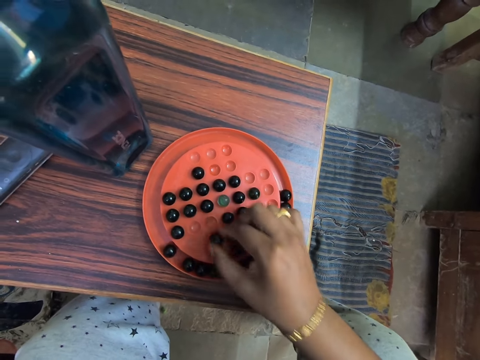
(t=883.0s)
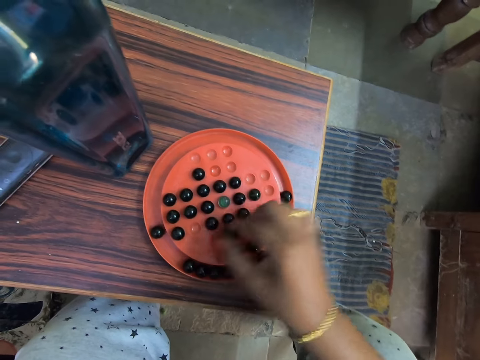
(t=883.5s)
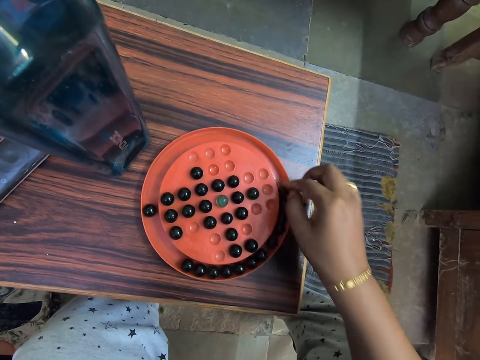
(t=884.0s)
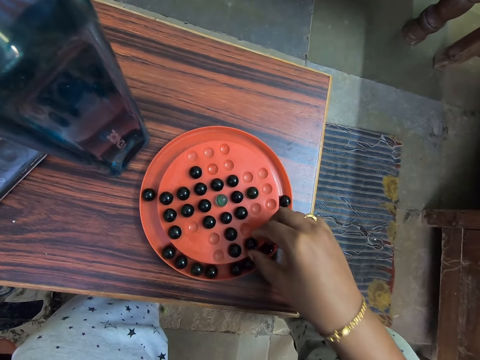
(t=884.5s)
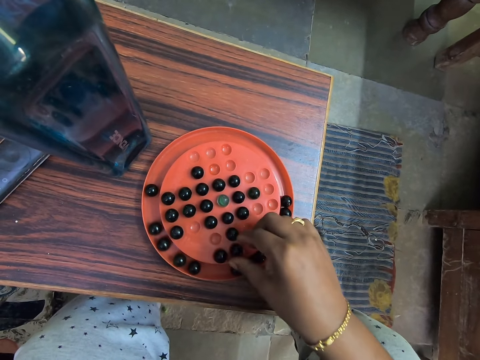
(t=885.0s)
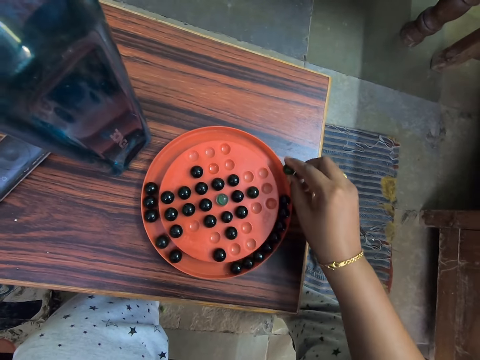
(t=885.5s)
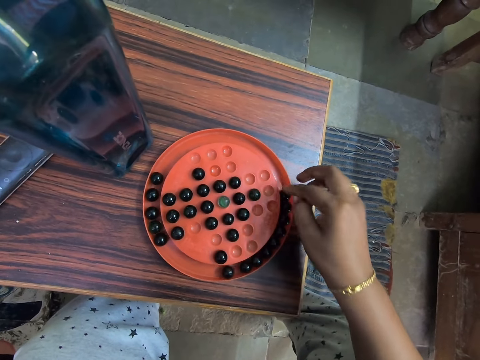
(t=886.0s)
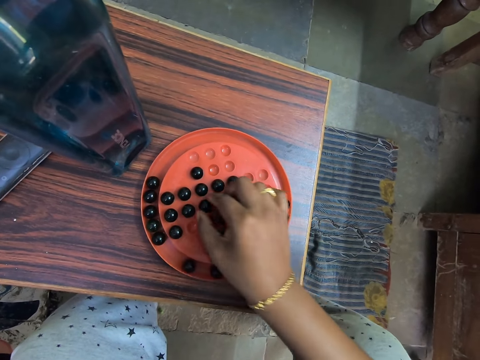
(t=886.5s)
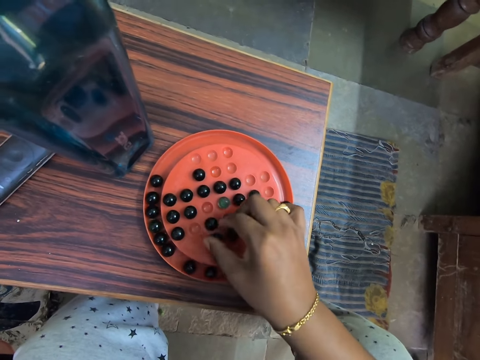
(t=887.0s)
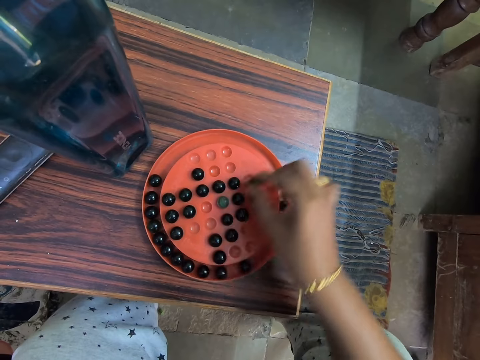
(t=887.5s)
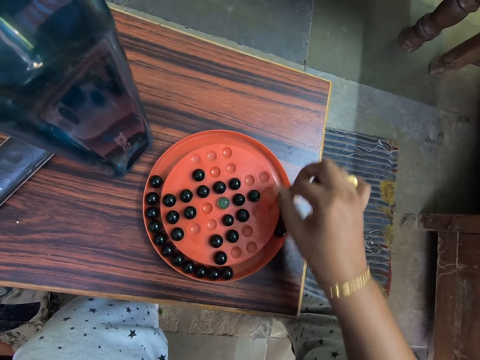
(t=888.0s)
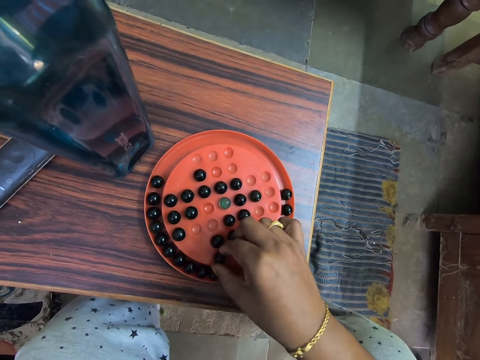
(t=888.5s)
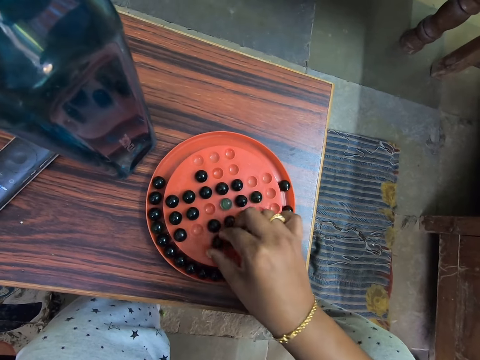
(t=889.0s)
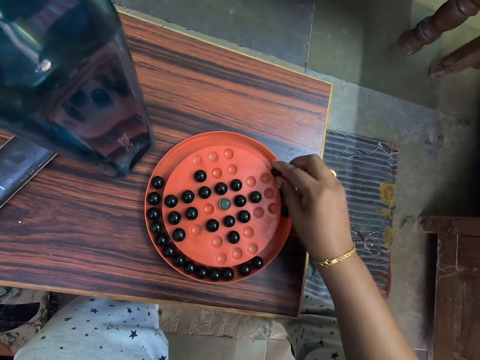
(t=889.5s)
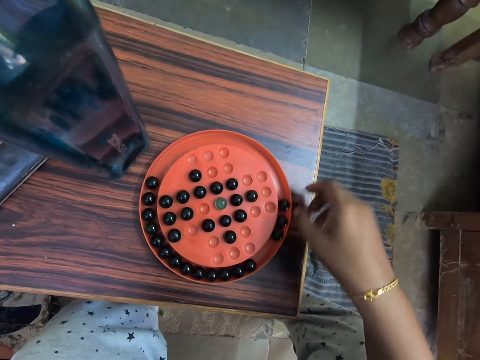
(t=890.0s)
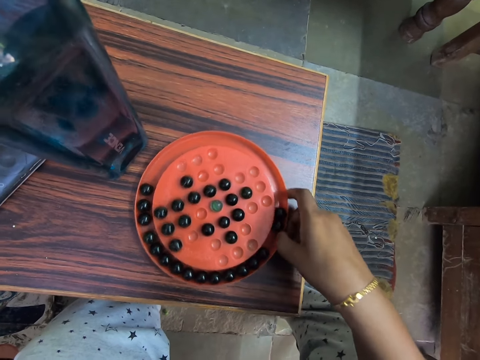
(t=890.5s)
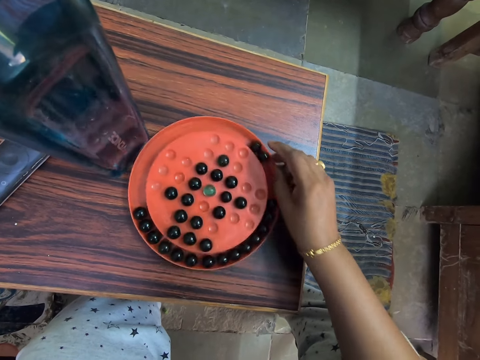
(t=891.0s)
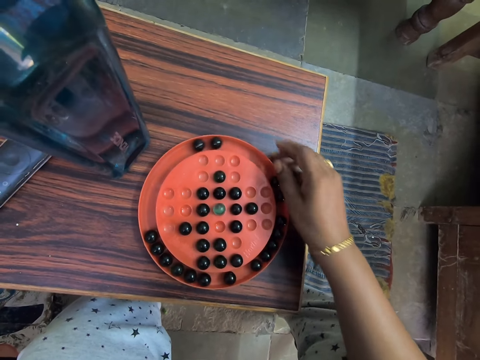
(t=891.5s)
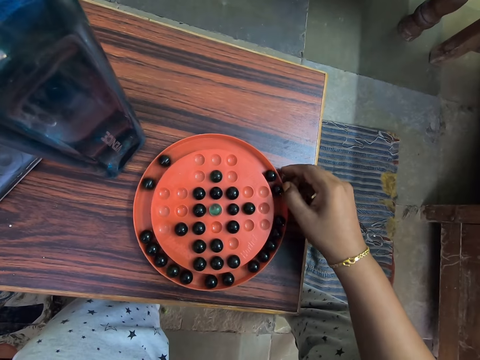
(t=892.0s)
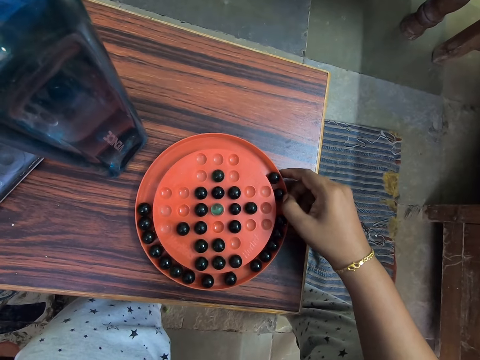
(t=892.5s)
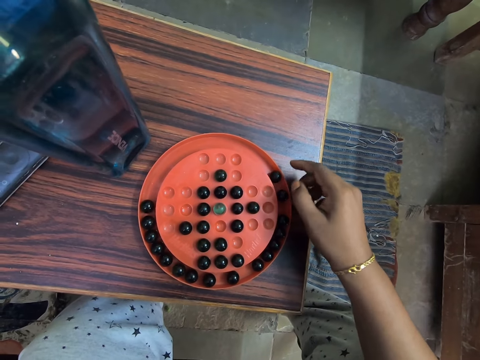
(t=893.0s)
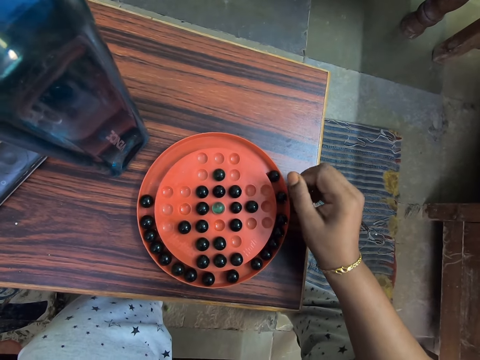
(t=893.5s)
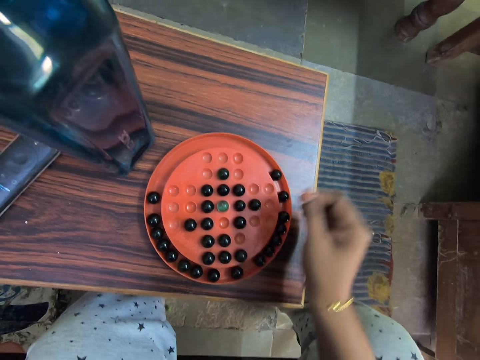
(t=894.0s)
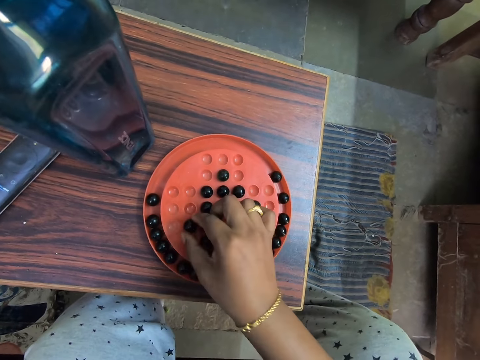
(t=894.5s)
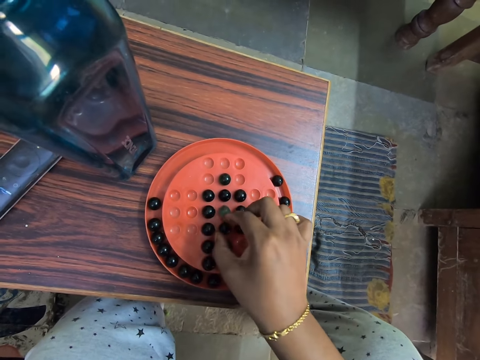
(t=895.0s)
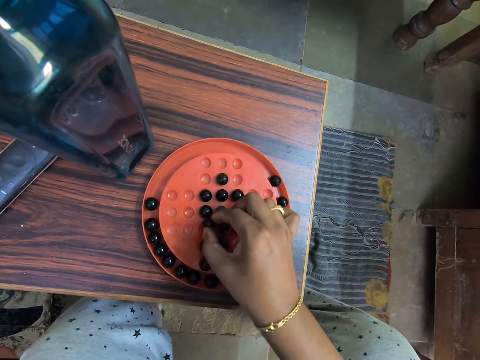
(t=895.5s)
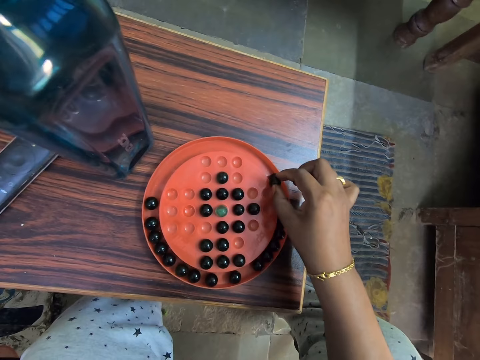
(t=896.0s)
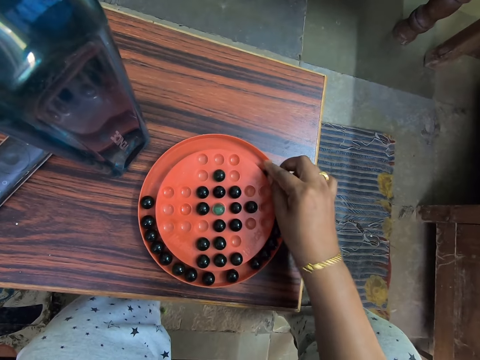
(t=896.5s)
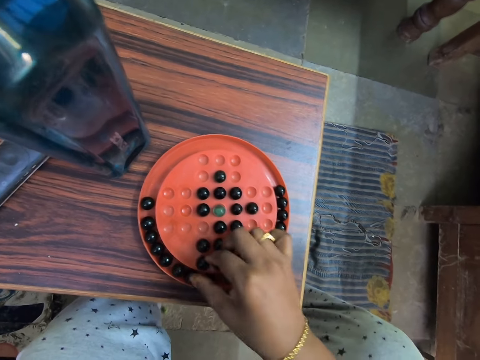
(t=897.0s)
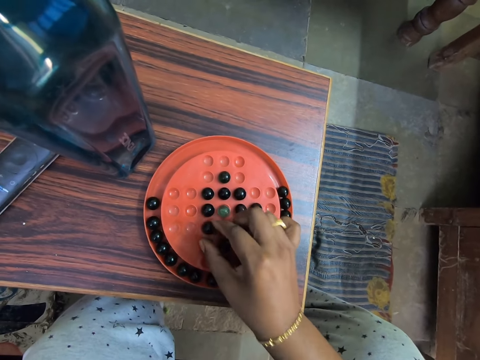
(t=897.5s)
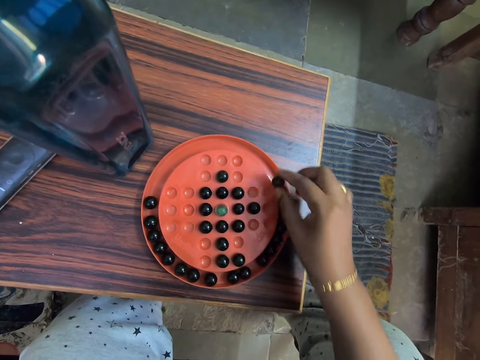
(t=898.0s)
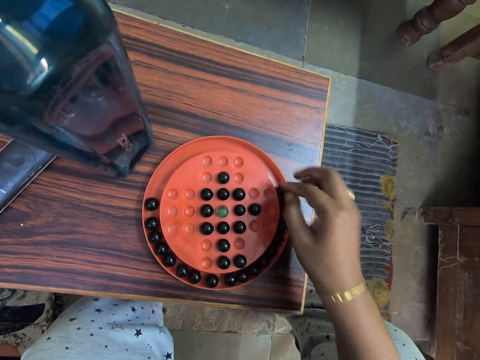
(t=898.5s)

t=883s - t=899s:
The camera wearer turns the mancala board. They stare at the mancala. They play mancala.

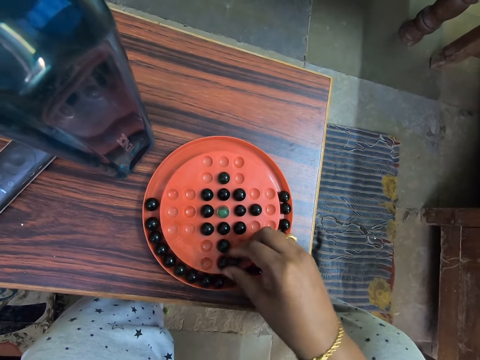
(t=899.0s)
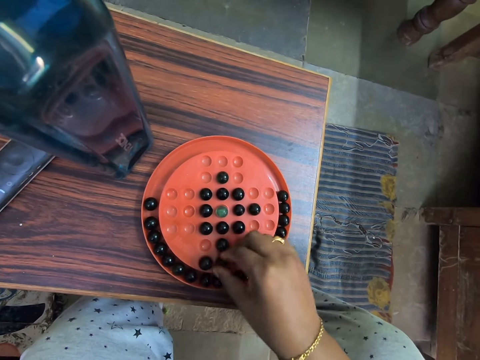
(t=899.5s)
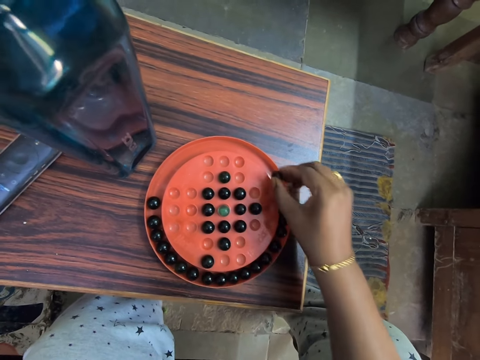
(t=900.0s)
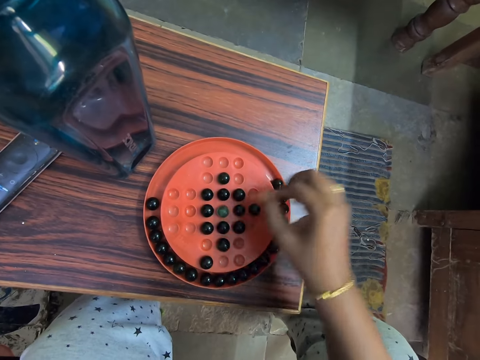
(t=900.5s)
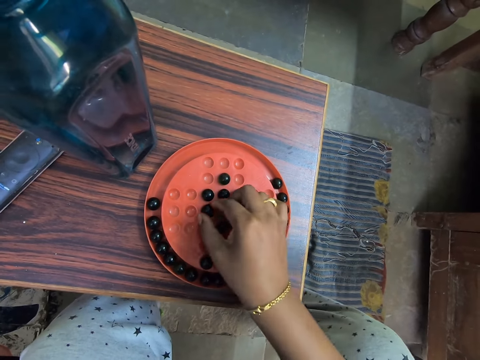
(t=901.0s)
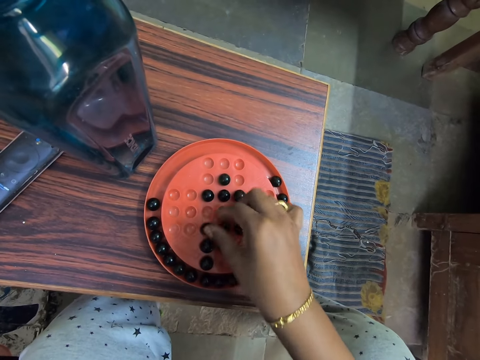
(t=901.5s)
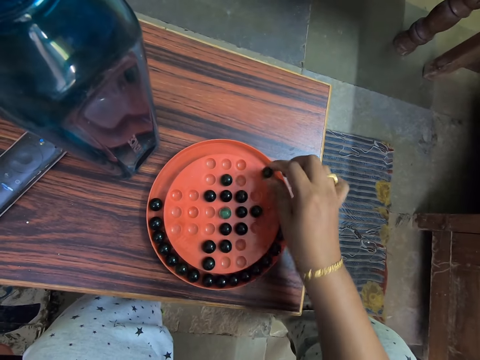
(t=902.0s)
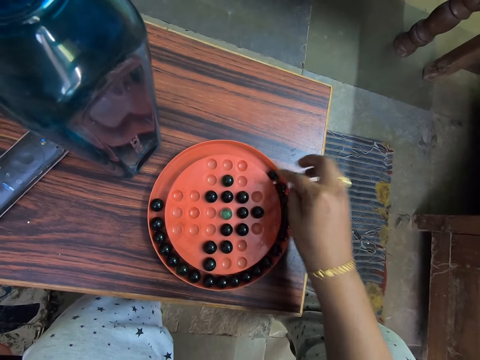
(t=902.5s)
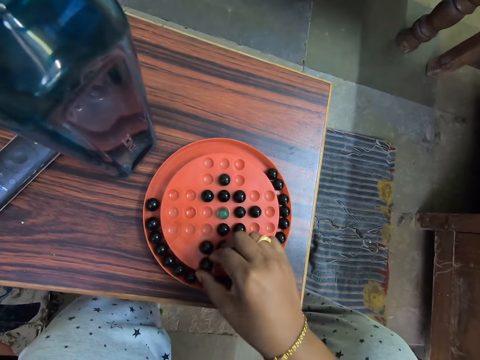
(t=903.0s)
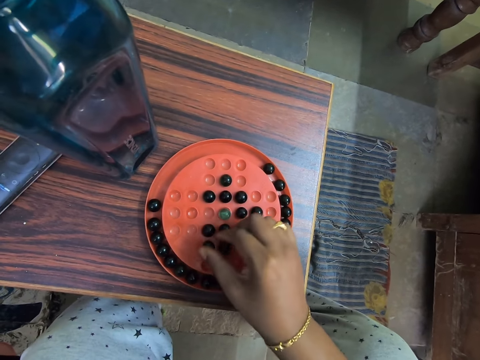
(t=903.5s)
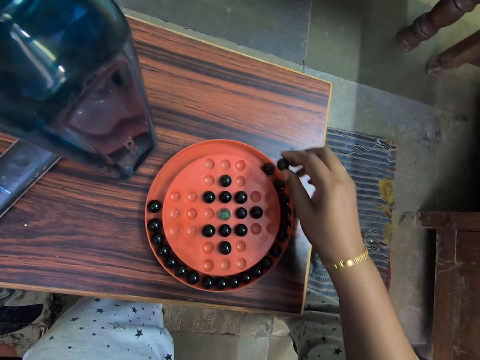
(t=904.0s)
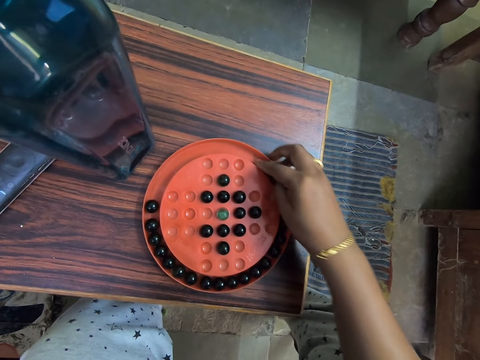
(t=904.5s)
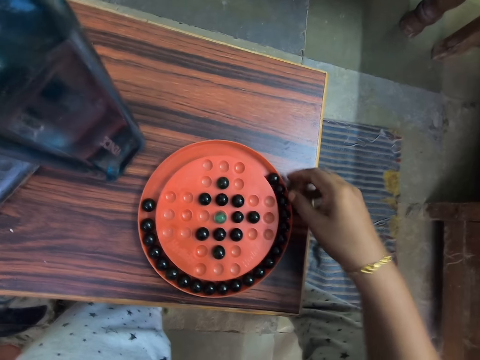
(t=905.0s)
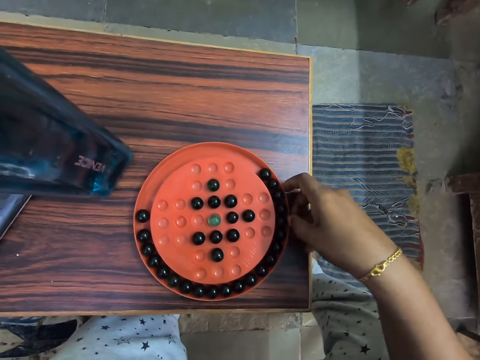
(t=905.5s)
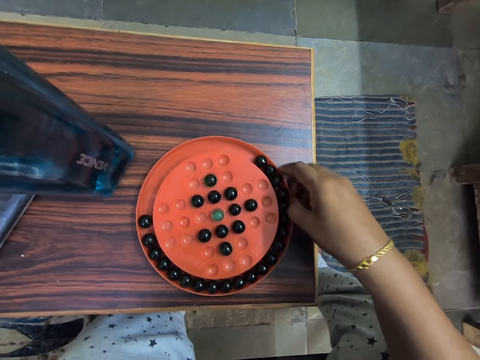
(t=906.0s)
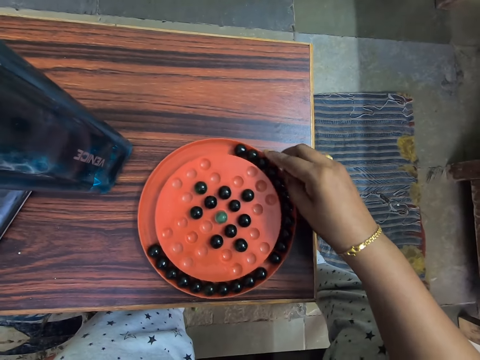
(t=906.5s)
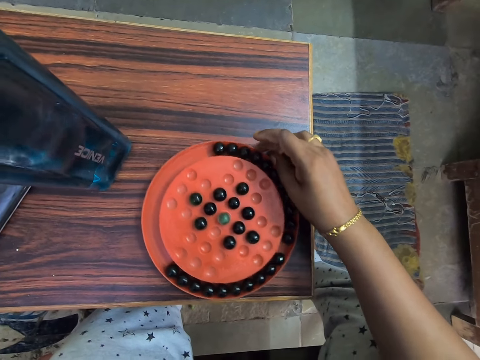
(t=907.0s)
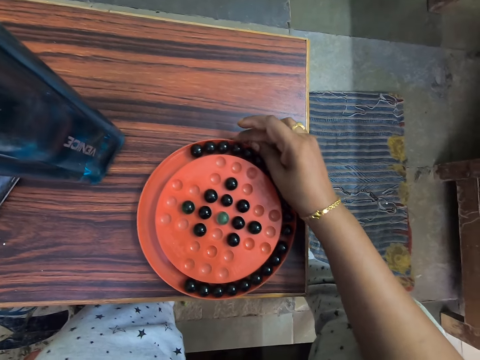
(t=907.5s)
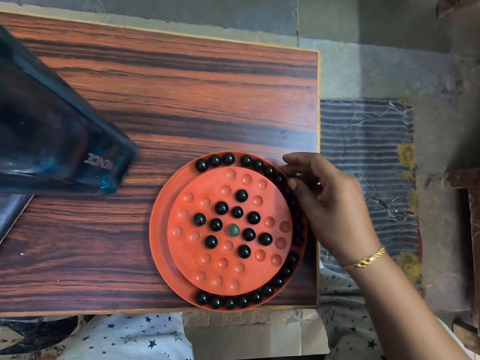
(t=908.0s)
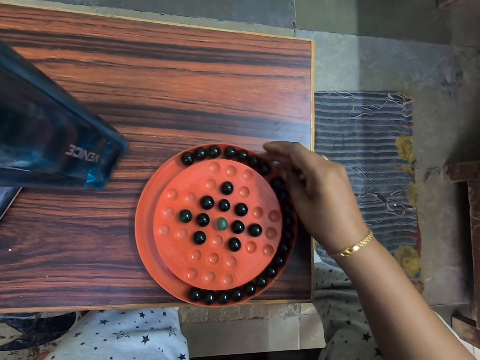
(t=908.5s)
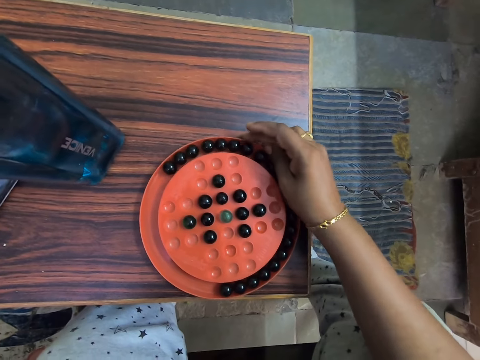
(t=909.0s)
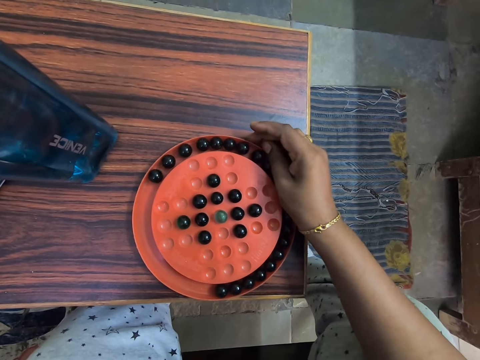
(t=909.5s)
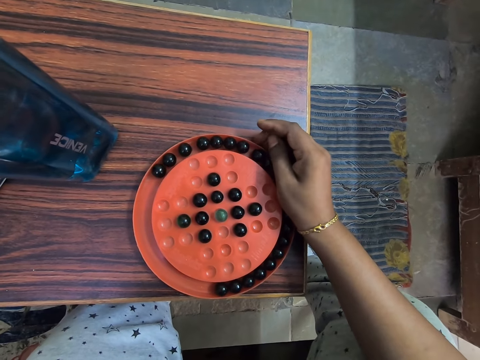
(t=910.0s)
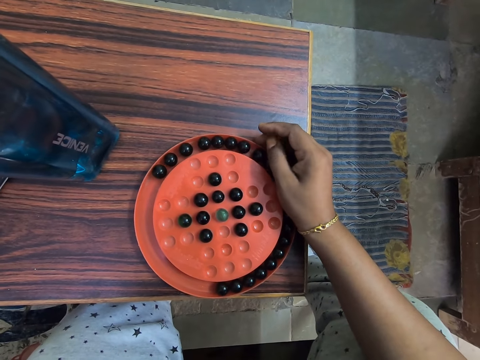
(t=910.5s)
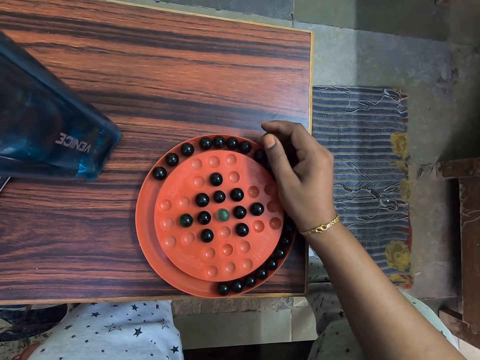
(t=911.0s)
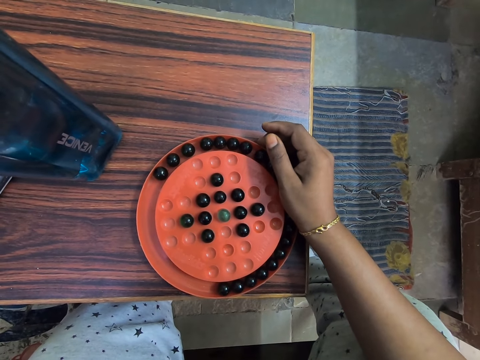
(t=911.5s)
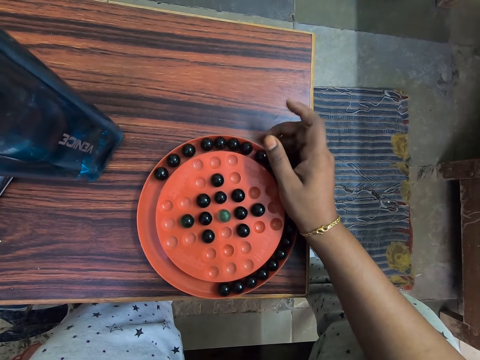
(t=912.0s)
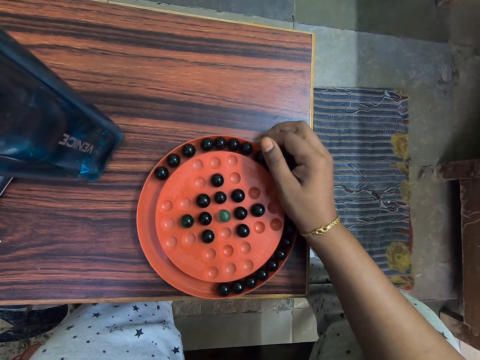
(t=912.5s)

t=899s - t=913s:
The camera wearer turns the mancala board round. They stare at the mancala. They tap the board with the finger.
